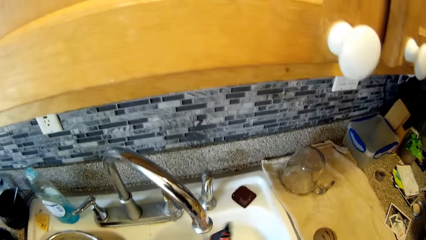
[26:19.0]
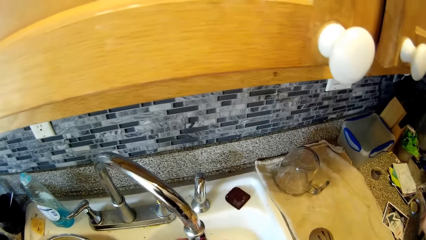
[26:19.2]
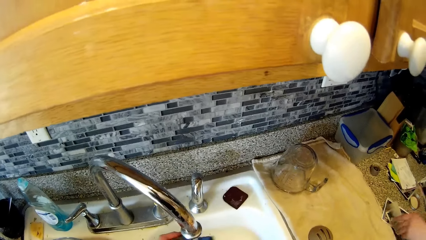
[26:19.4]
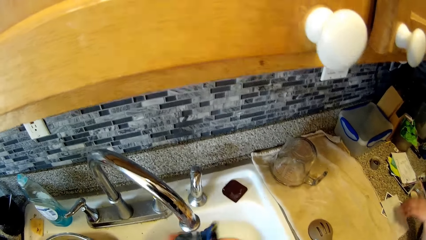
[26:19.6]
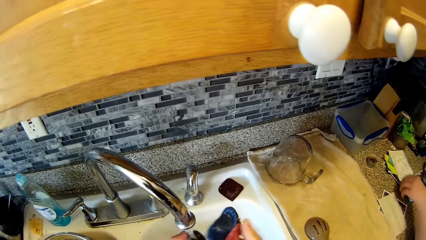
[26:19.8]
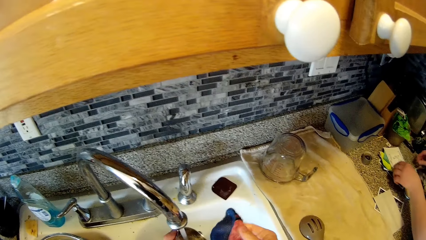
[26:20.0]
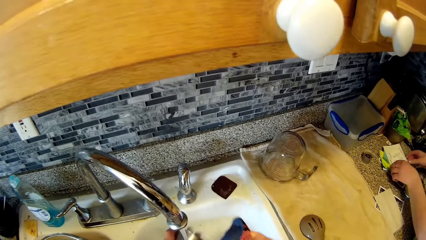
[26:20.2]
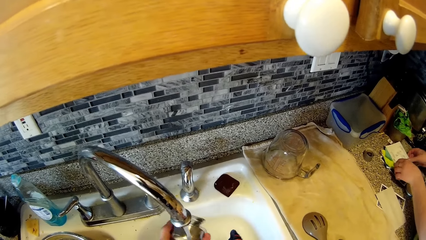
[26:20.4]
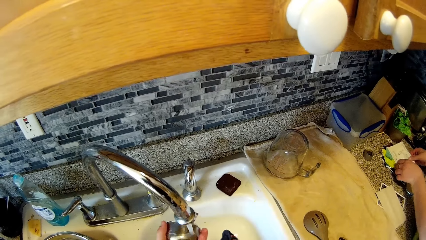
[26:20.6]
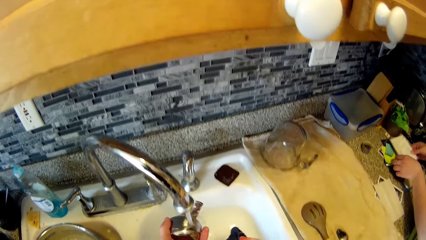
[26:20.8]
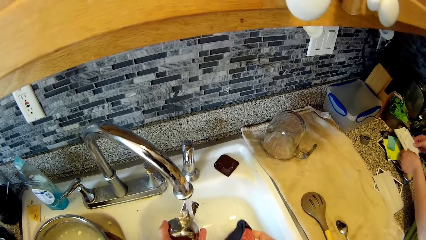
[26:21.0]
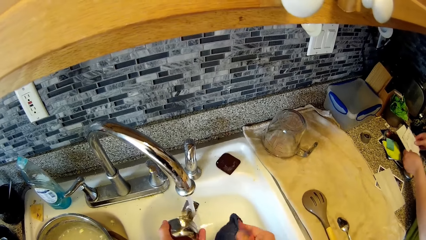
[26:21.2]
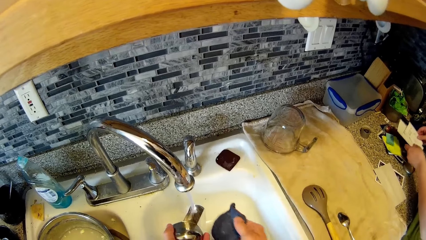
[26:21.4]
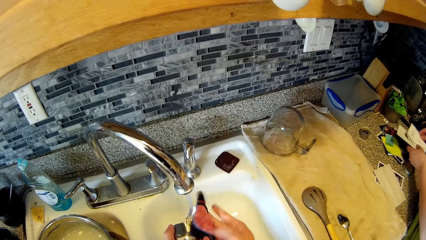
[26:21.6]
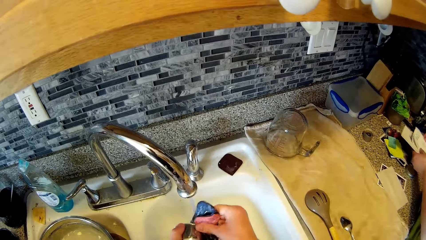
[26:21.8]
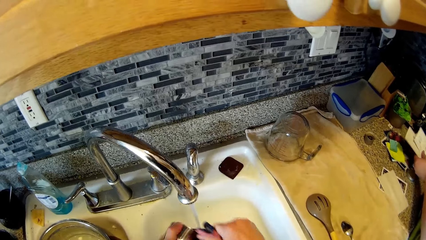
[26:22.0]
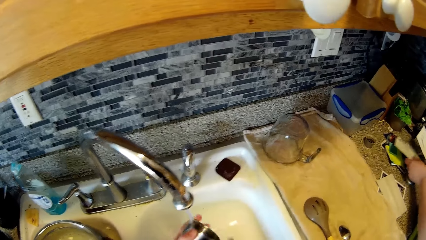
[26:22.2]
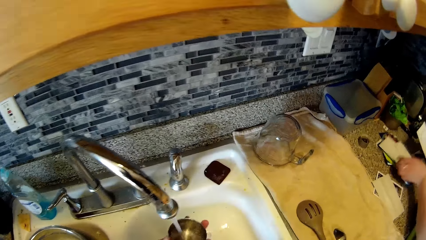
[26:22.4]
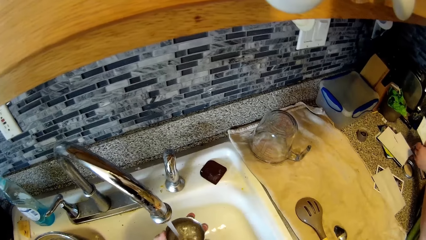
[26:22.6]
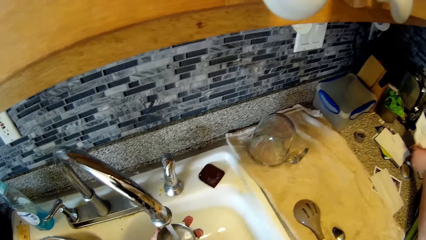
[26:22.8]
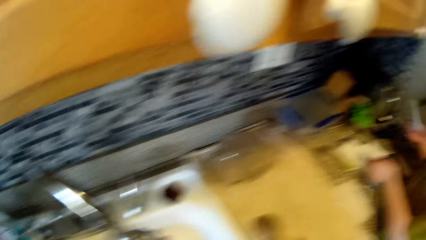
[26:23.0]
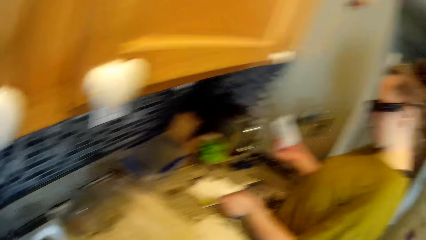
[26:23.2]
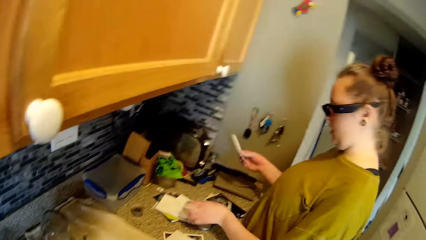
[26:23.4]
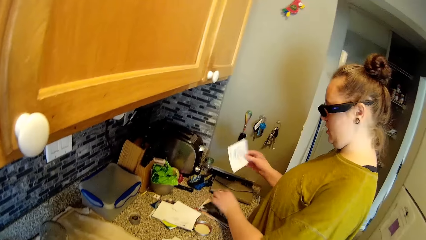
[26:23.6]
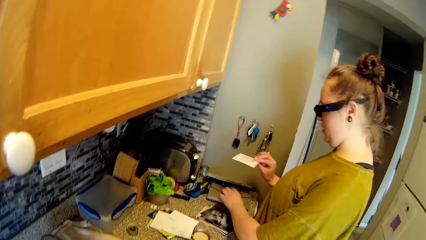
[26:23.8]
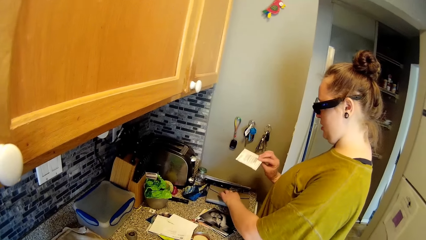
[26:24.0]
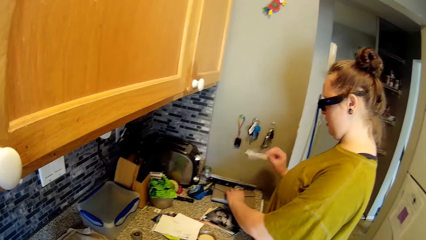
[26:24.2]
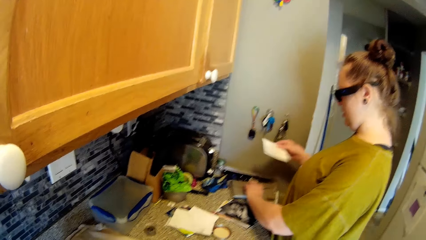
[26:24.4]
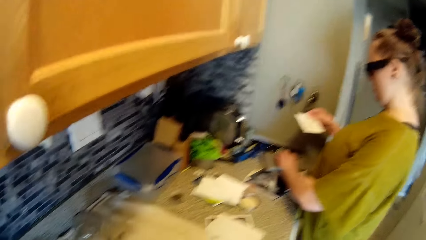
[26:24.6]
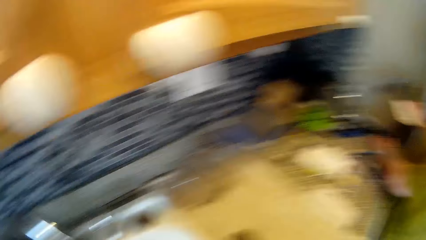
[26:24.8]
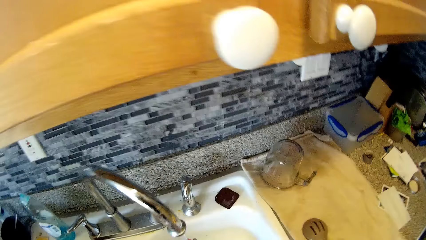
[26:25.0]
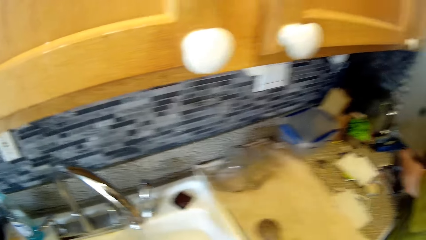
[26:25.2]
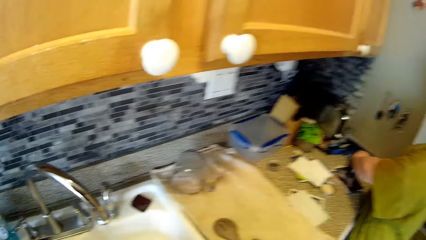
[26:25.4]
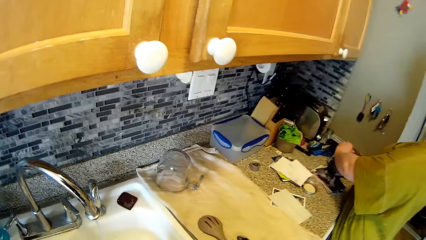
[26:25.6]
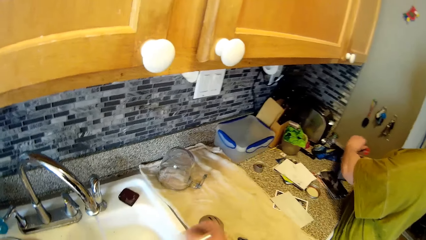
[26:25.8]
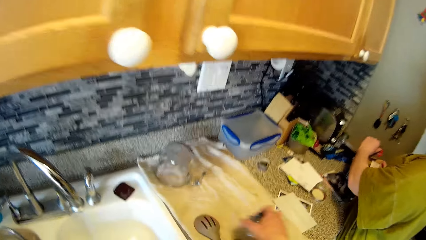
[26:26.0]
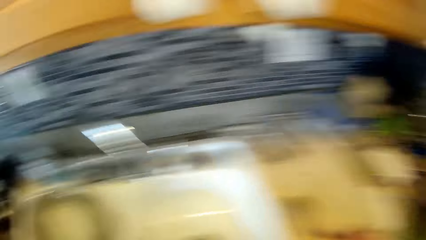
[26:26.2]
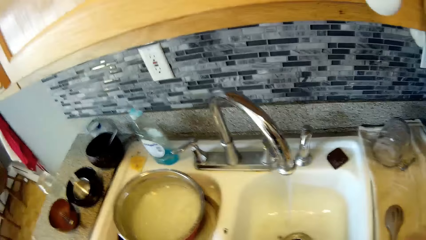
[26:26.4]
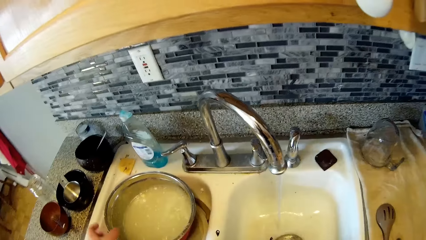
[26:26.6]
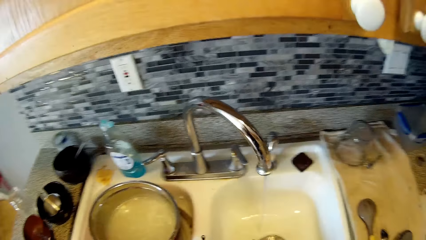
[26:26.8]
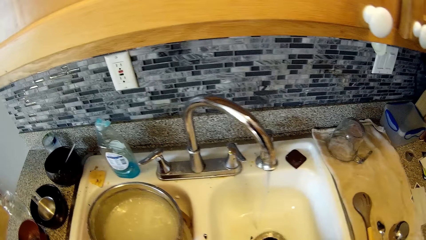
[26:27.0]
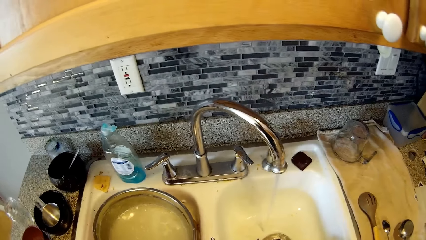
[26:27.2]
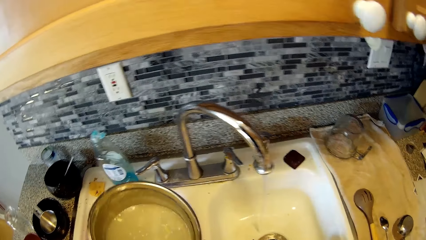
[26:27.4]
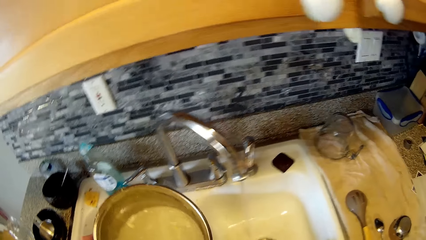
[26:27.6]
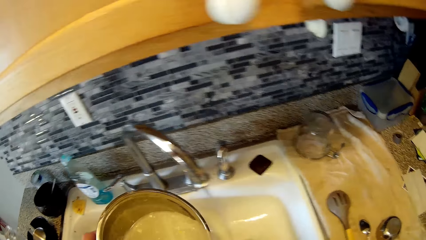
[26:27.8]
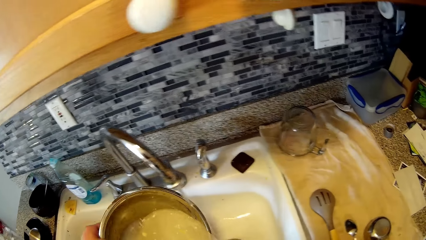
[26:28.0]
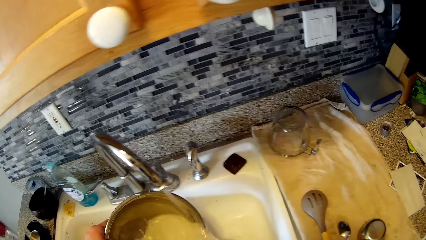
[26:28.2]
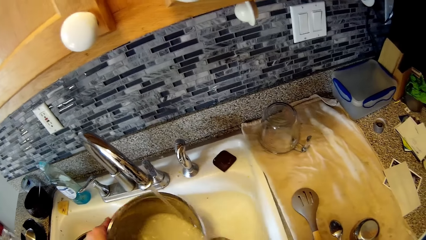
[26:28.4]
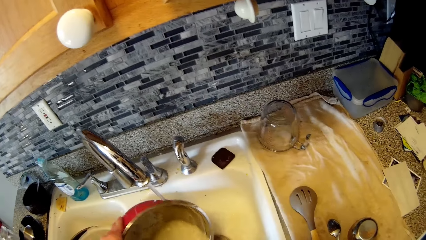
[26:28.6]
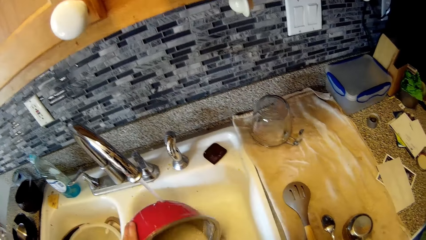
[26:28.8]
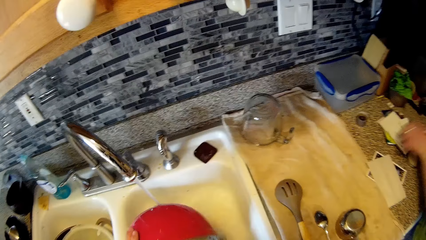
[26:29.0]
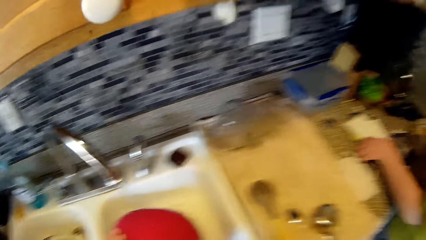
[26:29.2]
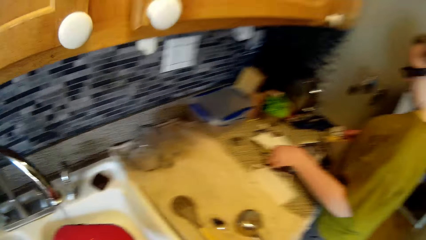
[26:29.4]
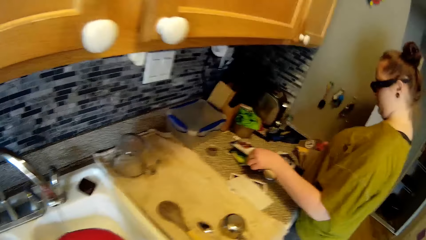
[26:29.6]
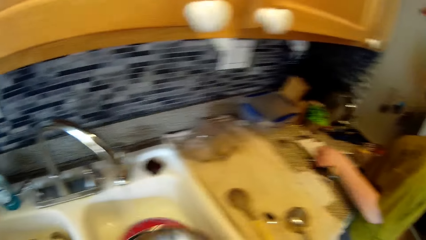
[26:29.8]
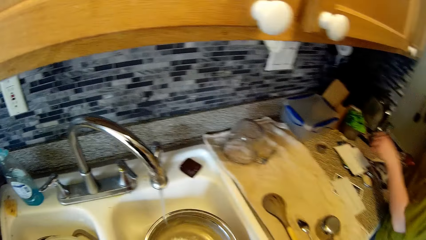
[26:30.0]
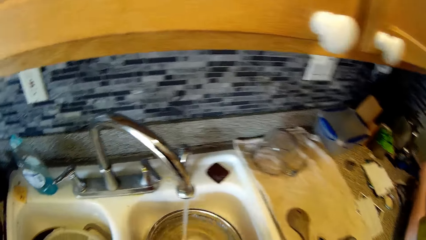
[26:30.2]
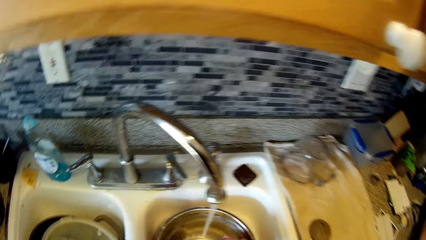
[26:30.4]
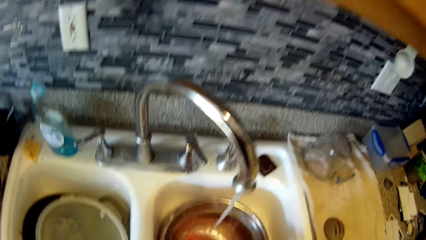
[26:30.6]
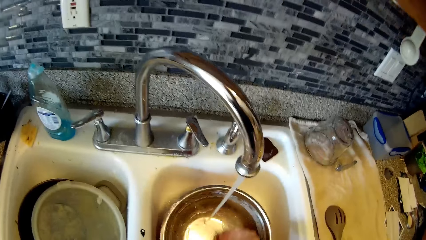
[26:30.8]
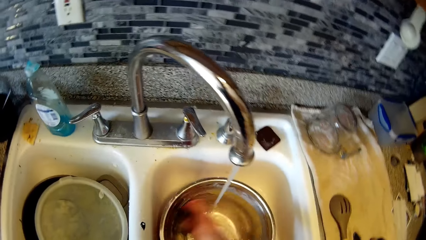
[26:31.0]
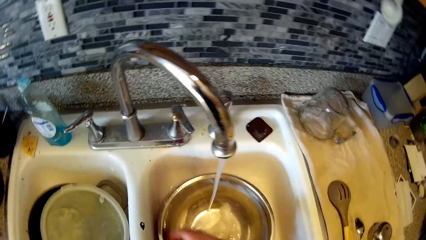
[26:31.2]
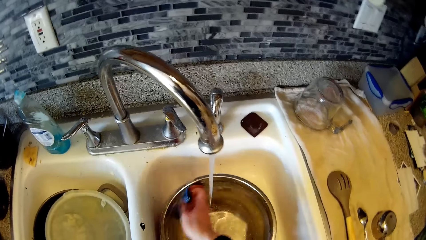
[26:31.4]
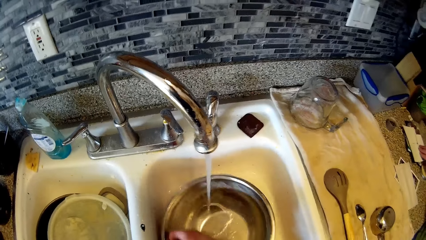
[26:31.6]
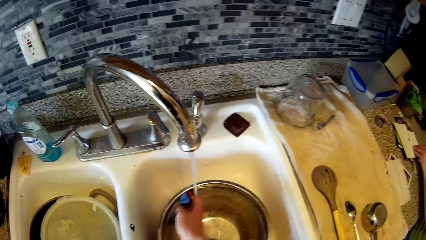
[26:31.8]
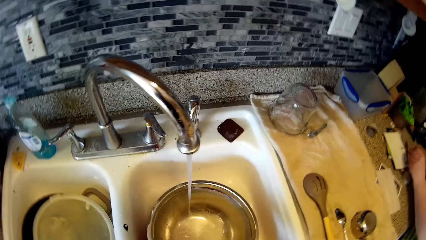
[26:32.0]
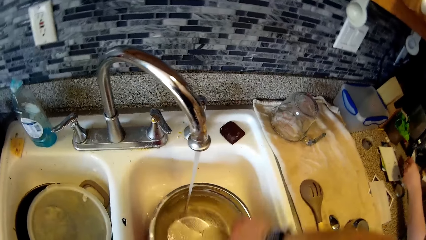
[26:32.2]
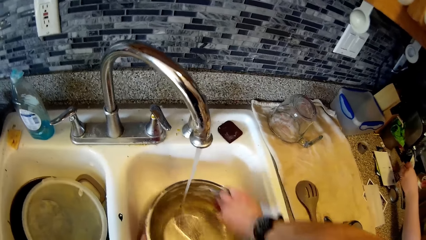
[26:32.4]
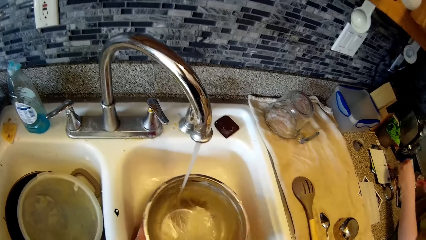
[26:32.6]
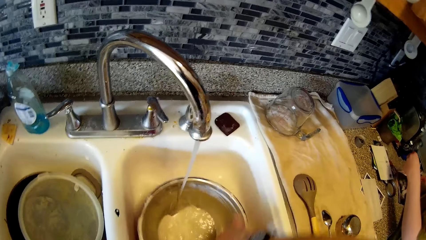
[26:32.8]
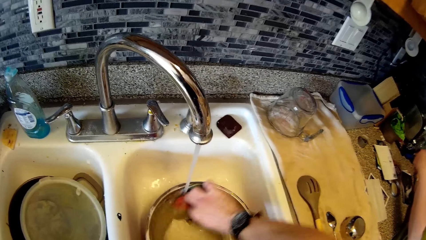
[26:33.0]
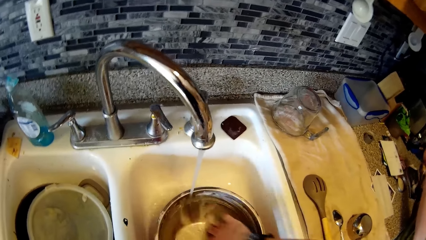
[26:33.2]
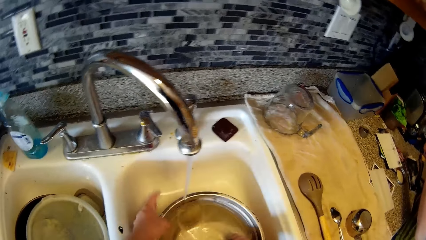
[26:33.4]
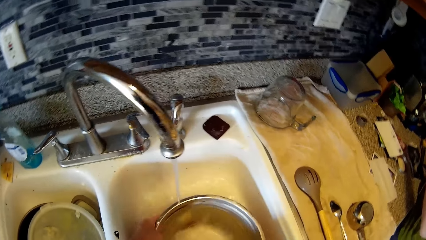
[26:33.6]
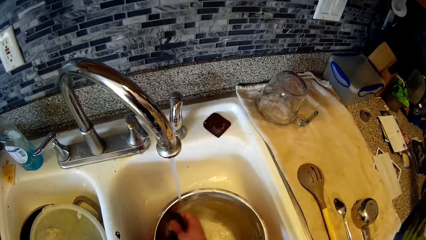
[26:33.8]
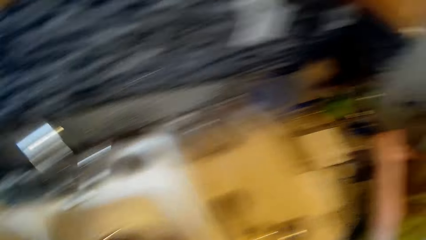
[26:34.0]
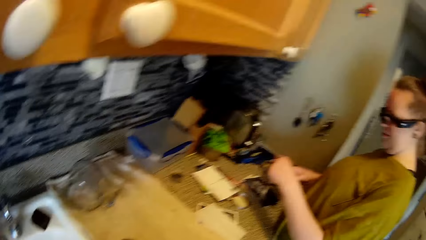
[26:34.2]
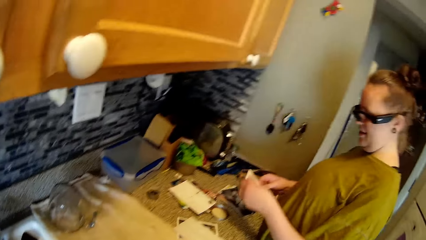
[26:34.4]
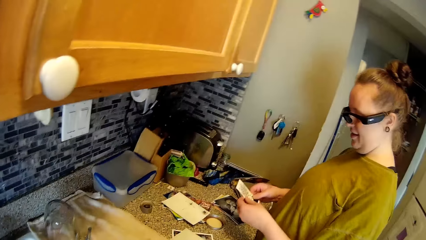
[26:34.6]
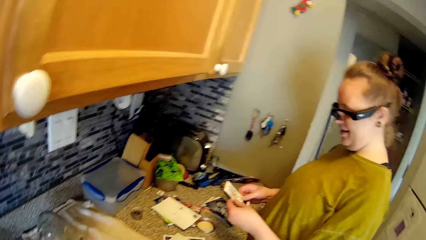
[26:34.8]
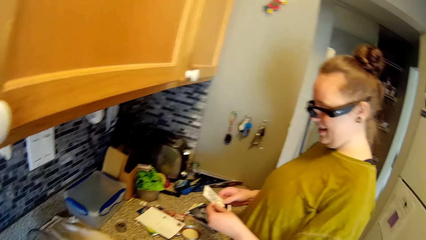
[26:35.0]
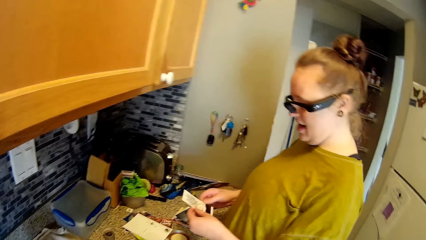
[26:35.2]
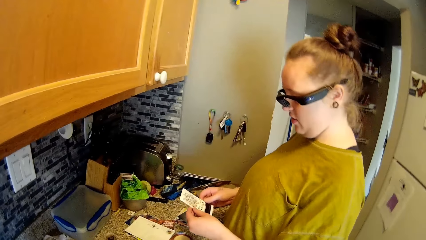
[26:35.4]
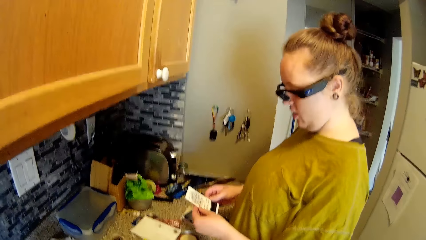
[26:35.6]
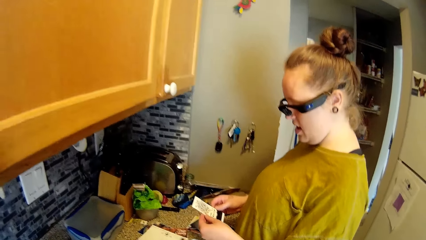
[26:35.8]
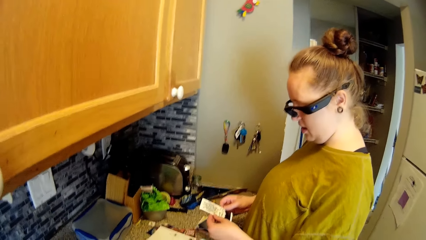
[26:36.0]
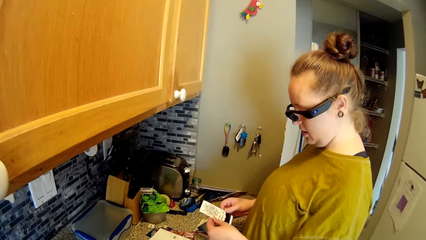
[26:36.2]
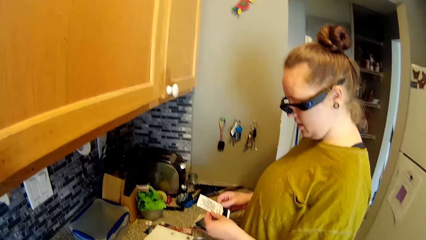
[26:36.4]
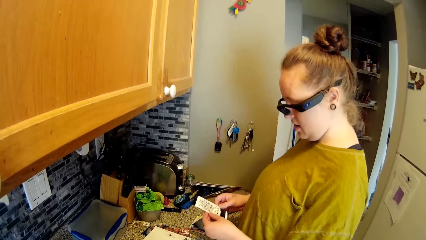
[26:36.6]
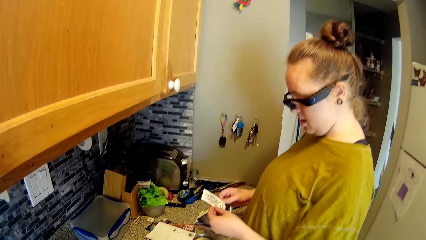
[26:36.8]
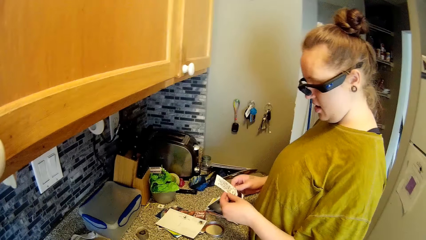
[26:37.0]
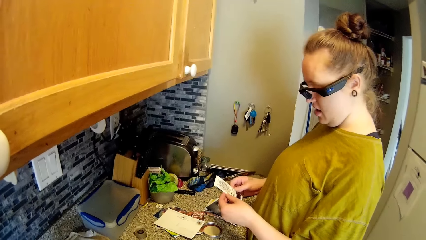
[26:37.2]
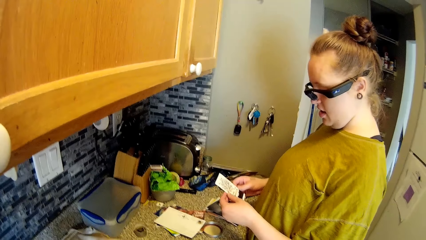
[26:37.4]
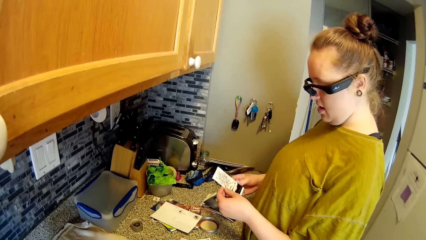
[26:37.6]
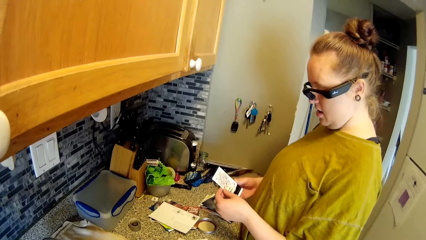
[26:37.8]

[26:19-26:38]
The camera wearer washes a spoon with both hands. The woman drops a picture on the kitchen counter with her left hand. The woman picks up a set of pictures from the kitchen counter with both hands. The camera wearer washes a stainless cup with both hands. The woman drops a picture on the kitchen counter with her left hand. The woman talks to the camera wearer. The woman drops another picture on the kitchen counter with her left hand. The woman touches a purse on the kitchen counter with her left hand. The camera wearer drops the spoon with his right hand on the kitchen counter. He picks up the cooking pot on the countertop. He carries the pot in the washing sink with his left hand. He pours the water in the pot in the washing sink with his left hand. The woman touches the set of pictures on the kitchen counter with her left hand. The camera wearer washes the inside of the pot with a sponge in his right hand. The woman picks up a picture from the kitchen counter with her left hand. The woman talks to the camera wearer. The woman holds the picture with her hands.
